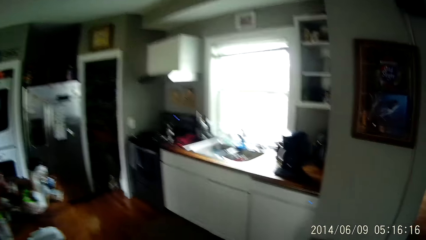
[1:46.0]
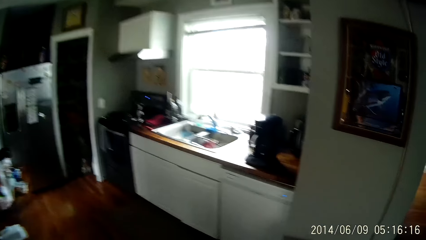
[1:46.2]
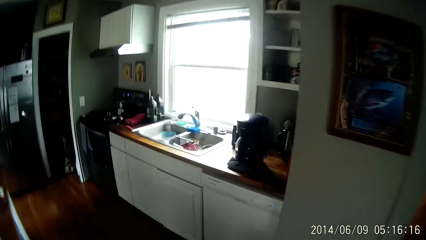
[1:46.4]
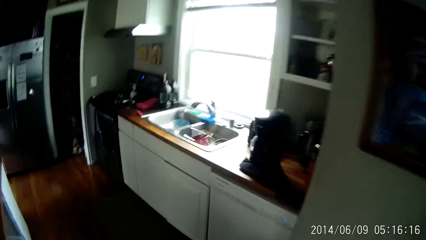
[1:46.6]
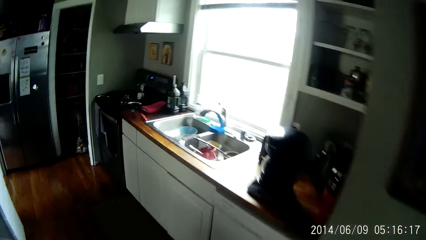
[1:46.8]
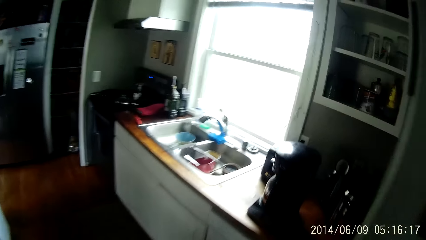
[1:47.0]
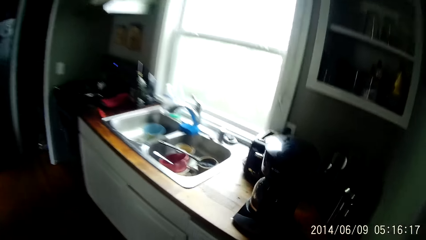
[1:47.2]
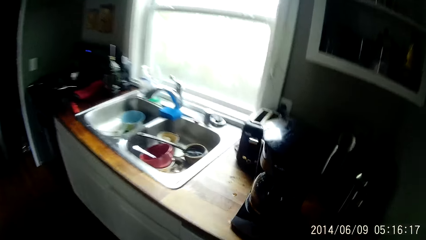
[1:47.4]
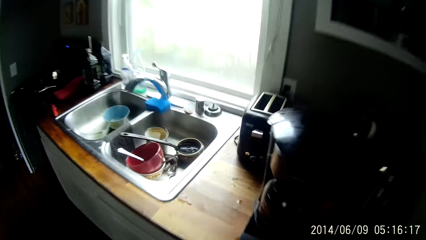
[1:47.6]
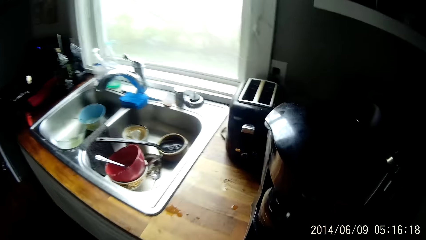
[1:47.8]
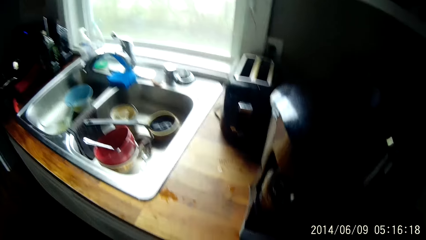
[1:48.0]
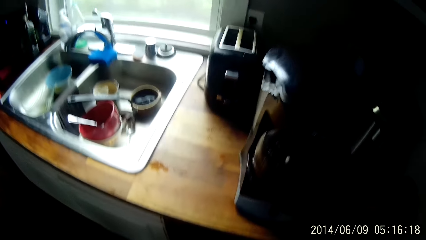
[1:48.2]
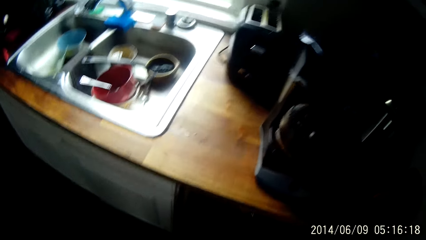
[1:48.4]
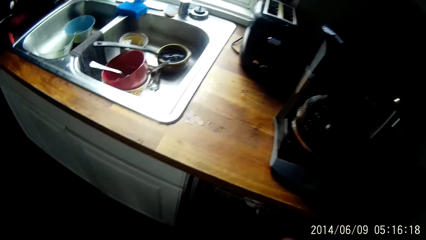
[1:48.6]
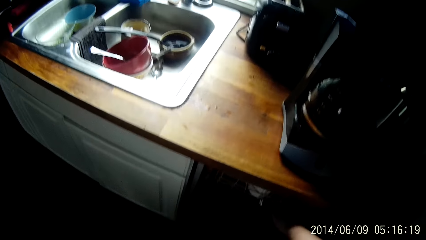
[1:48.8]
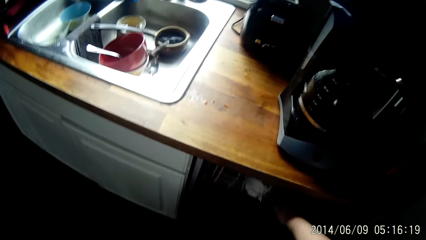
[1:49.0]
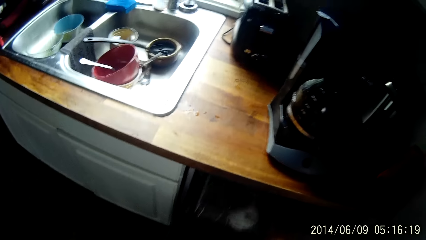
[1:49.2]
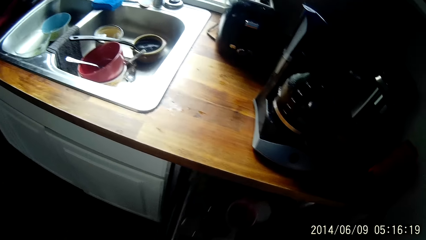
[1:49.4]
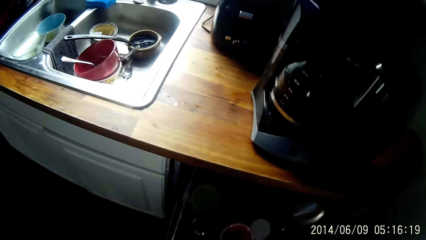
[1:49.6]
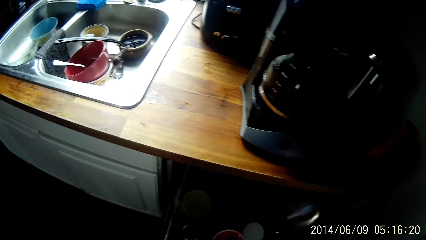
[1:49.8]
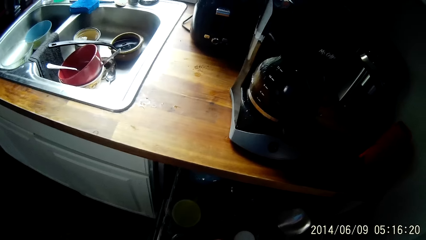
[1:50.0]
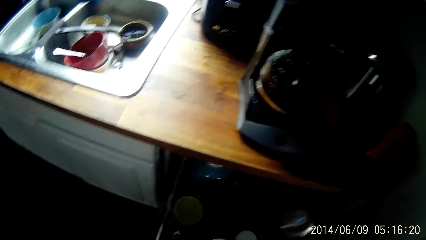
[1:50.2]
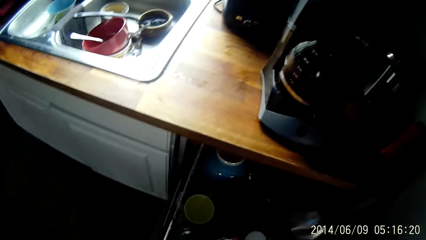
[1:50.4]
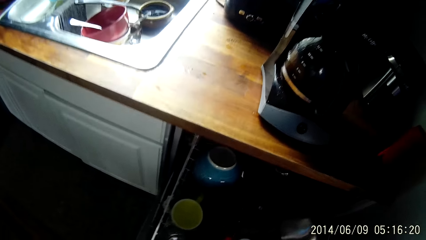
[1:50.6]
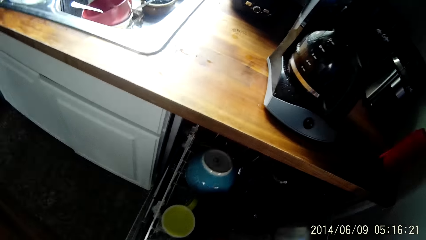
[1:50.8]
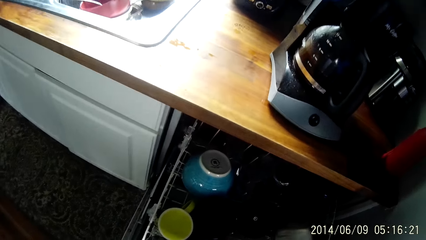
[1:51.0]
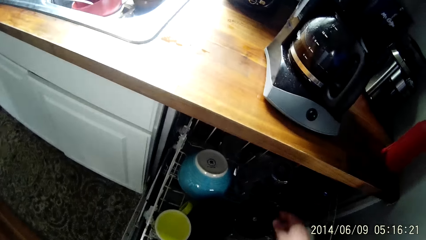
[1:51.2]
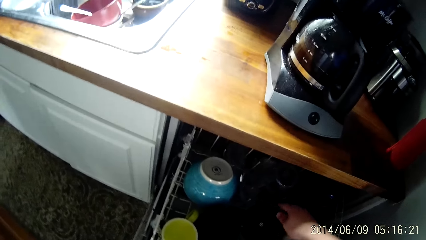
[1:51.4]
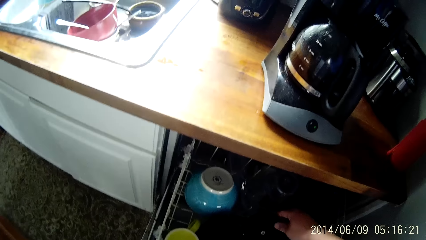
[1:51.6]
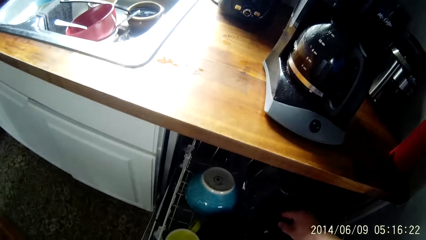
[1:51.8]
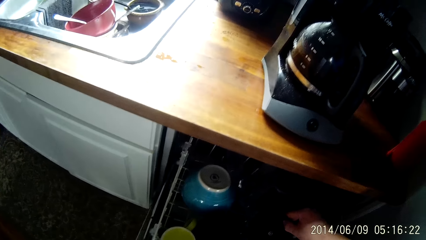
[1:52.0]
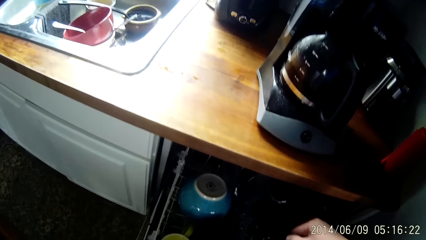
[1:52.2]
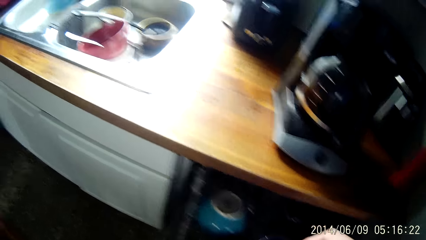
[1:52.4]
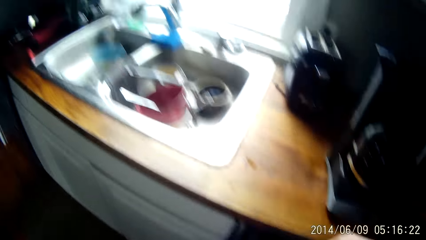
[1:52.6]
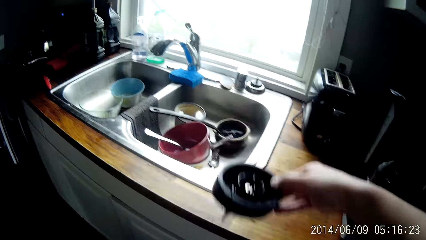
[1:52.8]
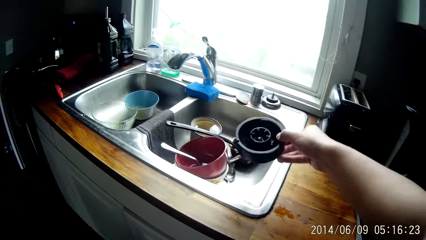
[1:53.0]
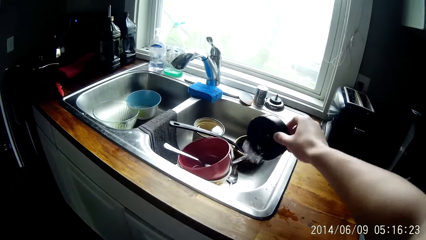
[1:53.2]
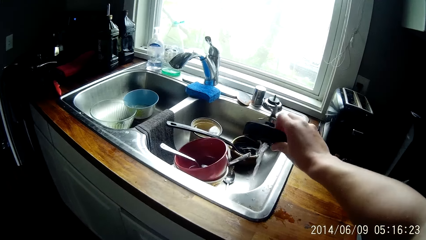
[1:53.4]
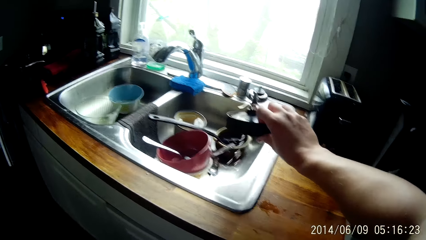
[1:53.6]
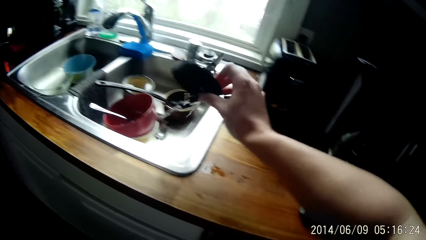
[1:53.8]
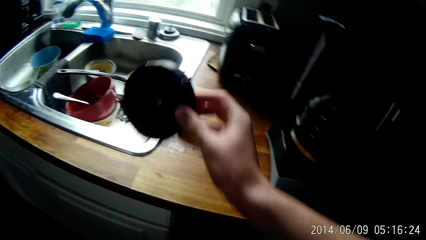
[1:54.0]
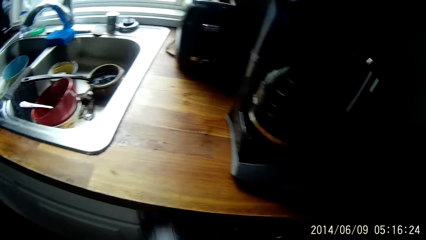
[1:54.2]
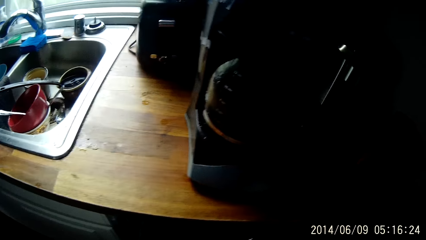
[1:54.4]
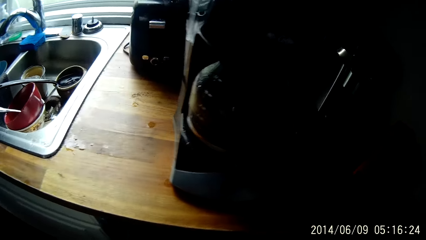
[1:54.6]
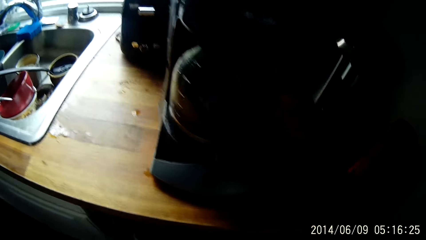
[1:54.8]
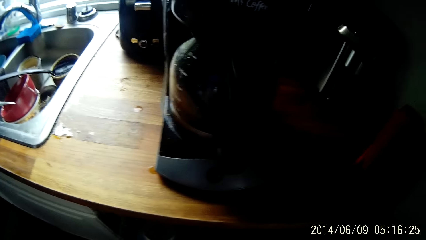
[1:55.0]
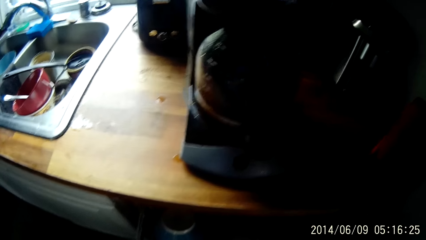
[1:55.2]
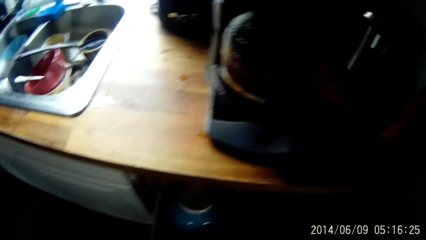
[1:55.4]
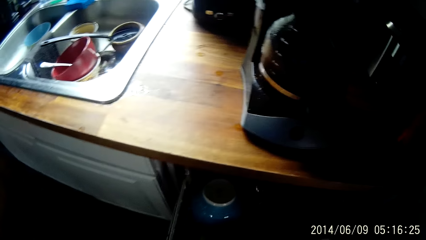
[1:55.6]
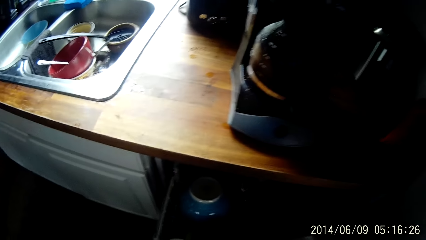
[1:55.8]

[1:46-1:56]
The camera wearer looks around. He pulls out a cabinet tray with his right hand. He picks up a blender blade from the cabinet tray with his right hand. He pours water from the blender blade into a sink with his right hand.

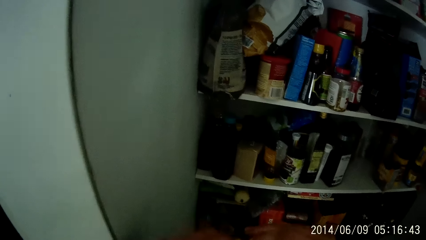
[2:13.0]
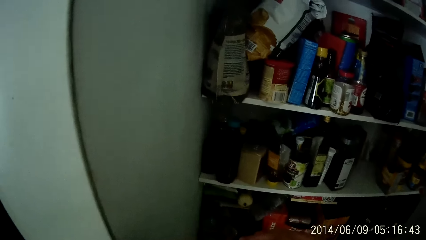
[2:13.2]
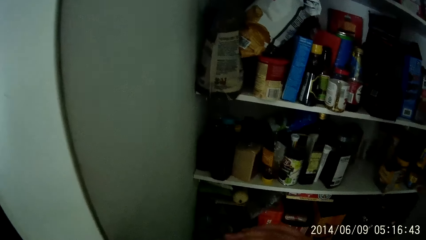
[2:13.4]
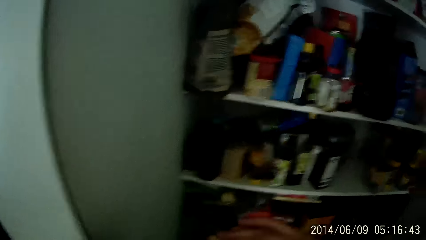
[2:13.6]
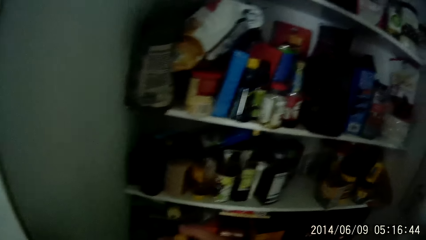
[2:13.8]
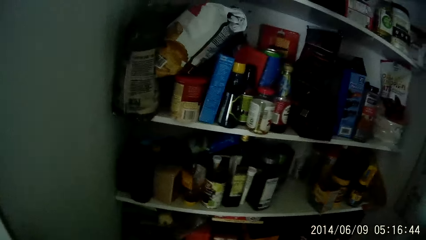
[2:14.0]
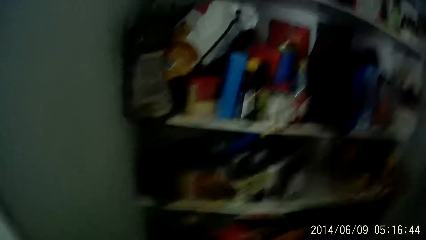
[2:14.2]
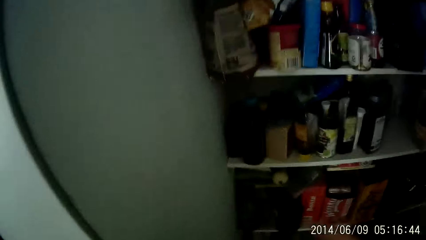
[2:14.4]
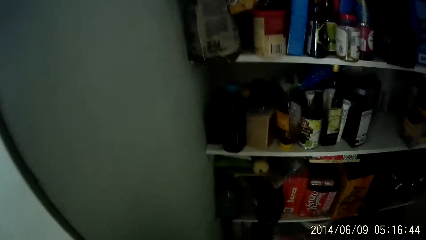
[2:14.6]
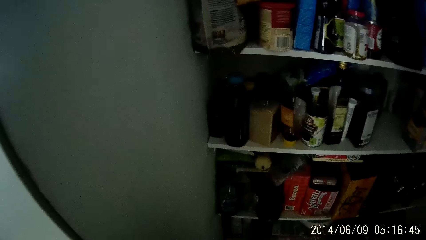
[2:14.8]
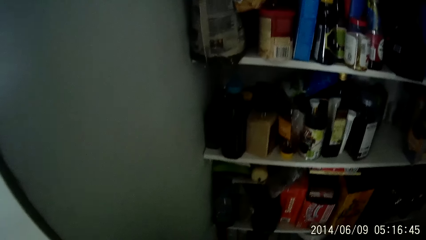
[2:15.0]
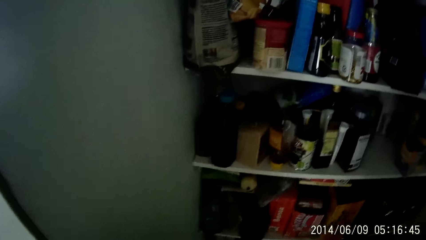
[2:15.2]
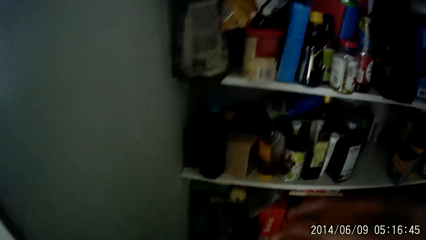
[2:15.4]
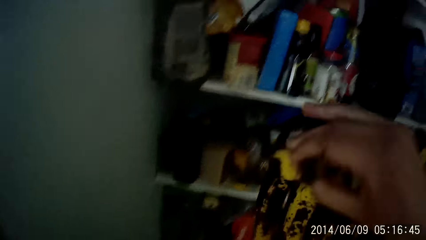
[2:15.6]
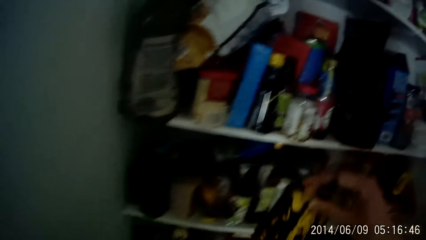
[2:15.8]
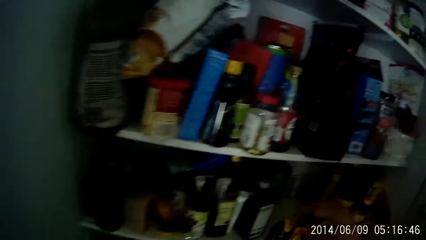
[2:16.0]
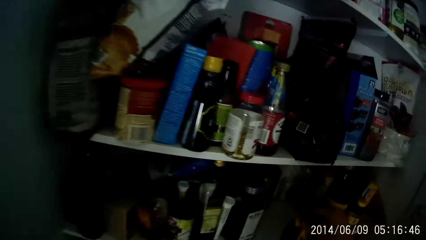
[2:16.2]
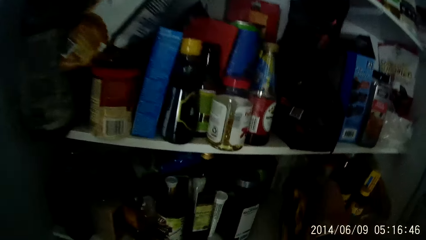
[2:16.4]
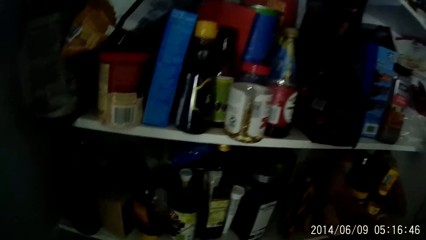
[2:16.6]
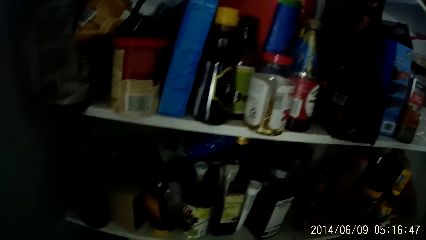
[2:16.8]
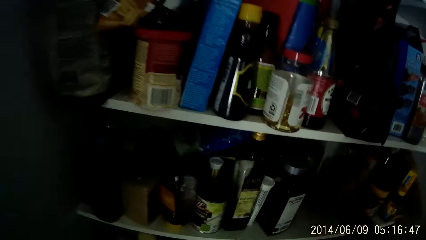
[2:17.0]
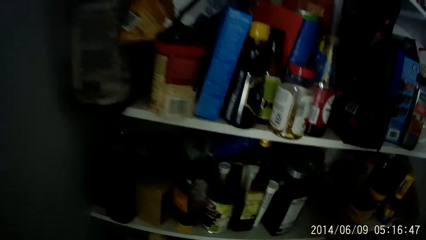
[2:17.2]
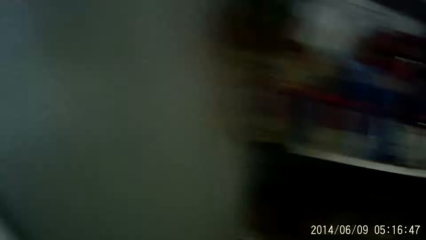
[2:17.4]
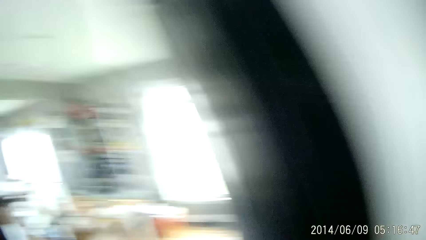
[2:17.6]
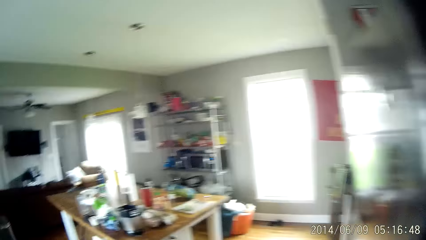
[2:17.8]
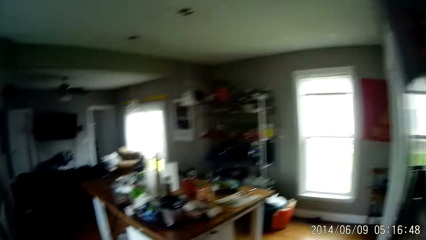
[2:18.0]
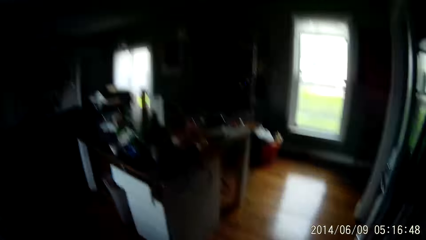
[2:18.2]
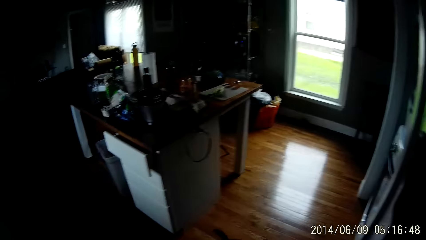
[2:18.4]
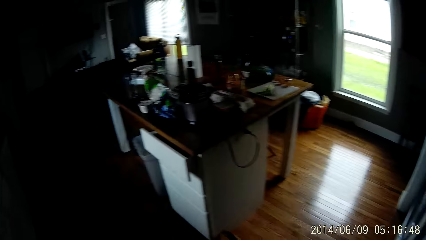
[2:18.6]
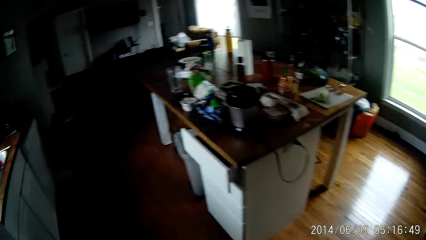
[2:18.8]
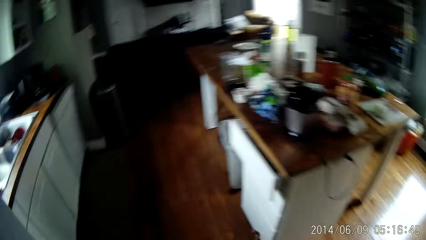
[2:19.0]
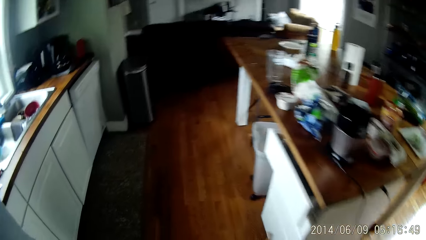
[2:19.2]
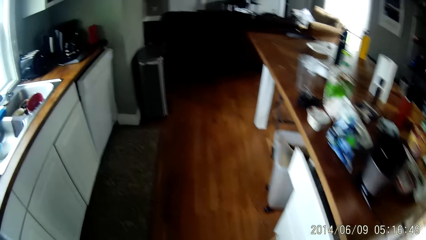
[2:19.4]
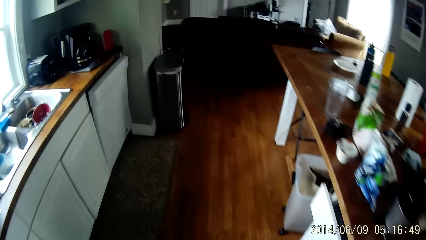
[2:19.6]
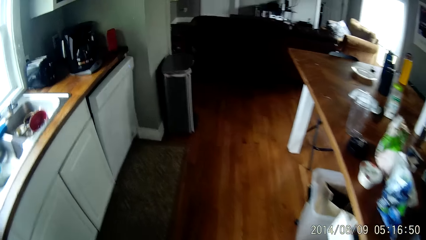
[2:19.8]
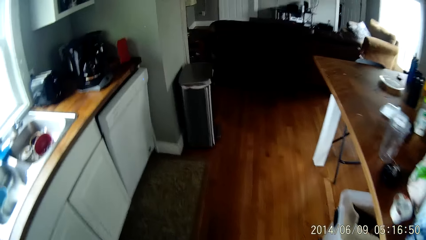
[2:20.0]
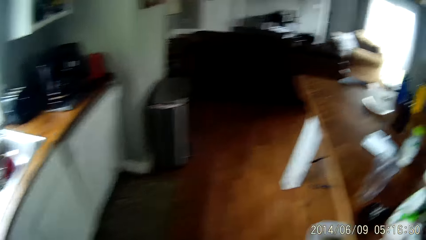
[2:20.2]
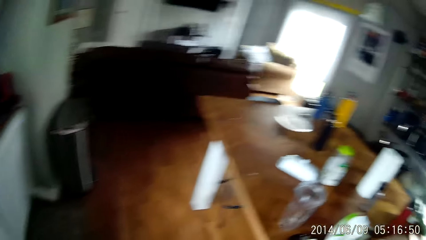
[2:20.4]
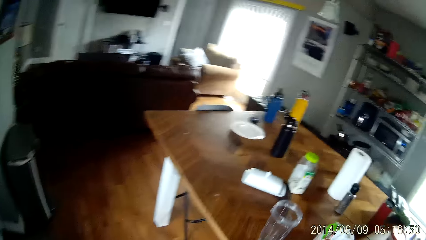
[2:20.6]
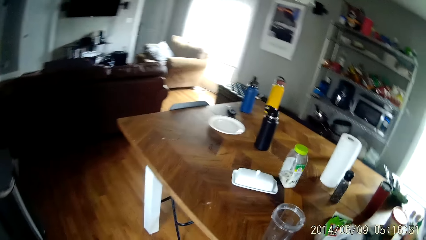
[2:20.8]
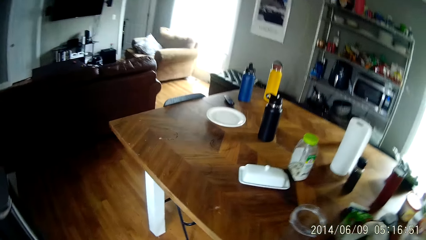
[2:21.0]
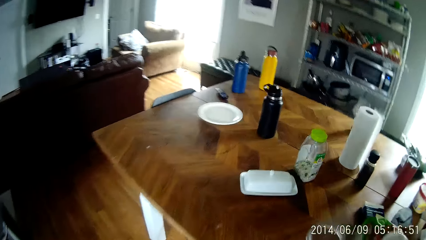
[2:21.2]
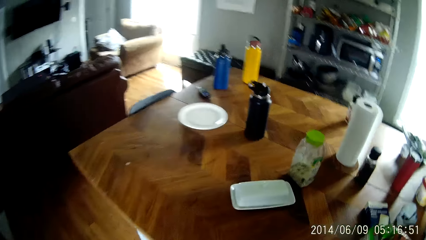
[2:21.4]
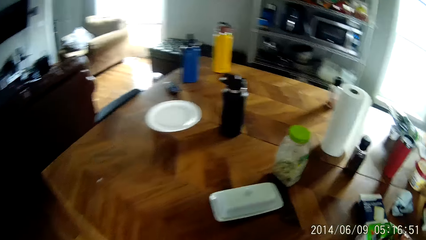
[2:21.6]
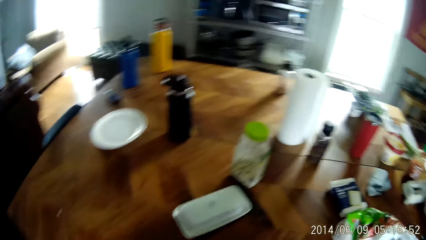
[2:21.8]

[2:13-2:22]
The camera wearer does something. He drops the hand of bananas on the shelf with his right hand. He returns something in the cabinet. He looks around, and moves around the room.
